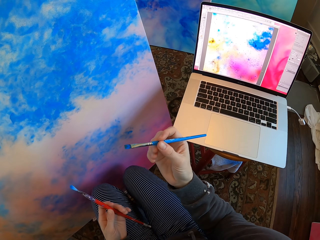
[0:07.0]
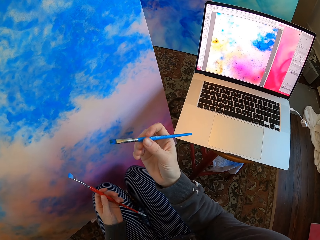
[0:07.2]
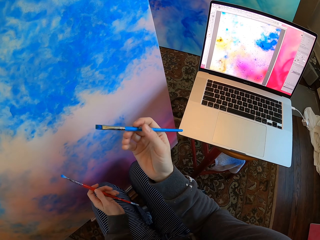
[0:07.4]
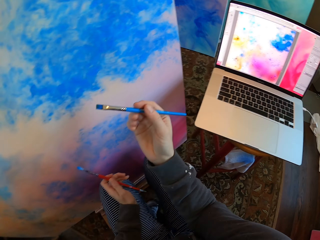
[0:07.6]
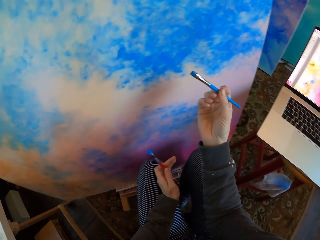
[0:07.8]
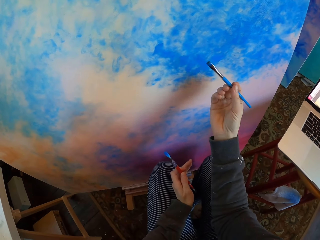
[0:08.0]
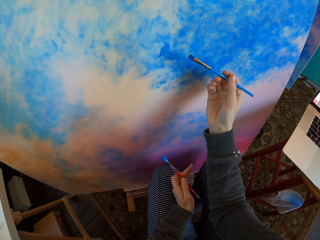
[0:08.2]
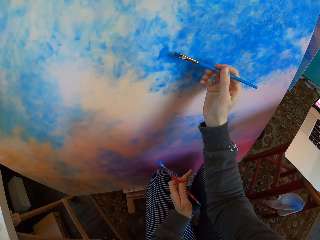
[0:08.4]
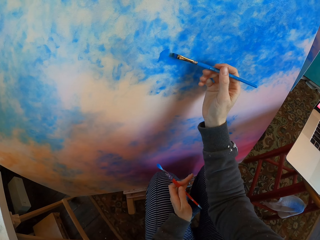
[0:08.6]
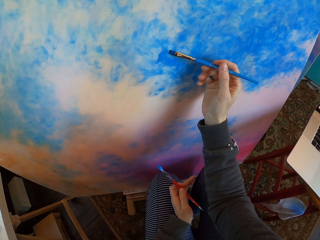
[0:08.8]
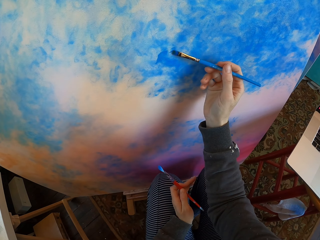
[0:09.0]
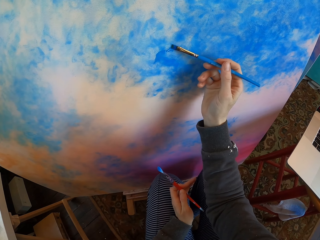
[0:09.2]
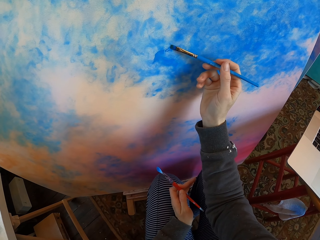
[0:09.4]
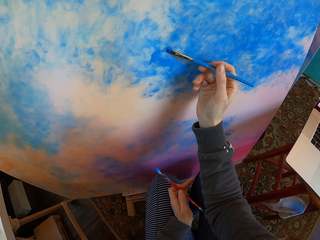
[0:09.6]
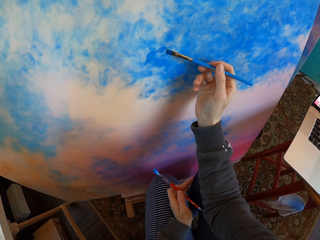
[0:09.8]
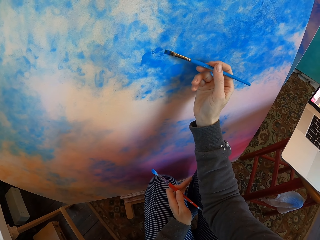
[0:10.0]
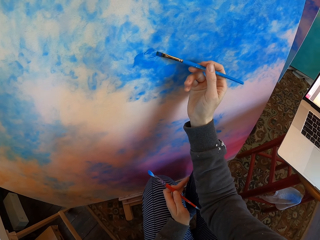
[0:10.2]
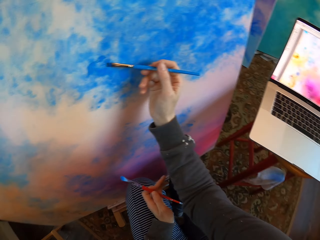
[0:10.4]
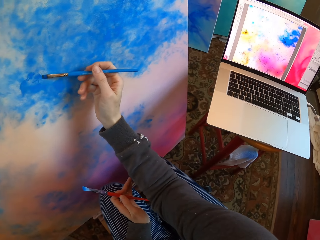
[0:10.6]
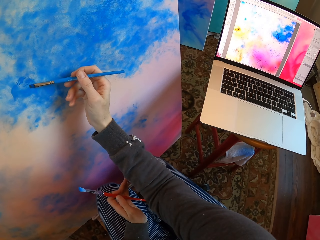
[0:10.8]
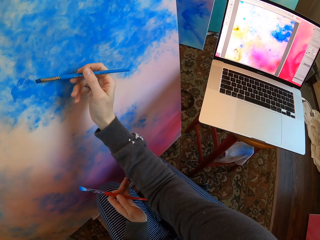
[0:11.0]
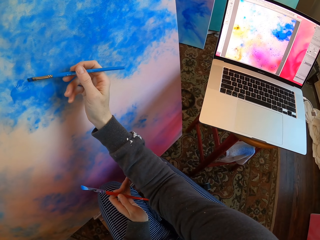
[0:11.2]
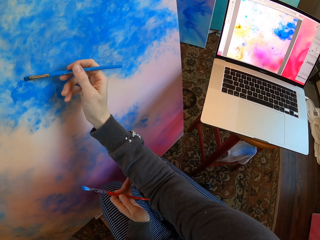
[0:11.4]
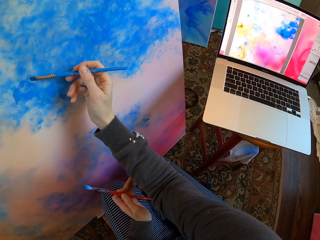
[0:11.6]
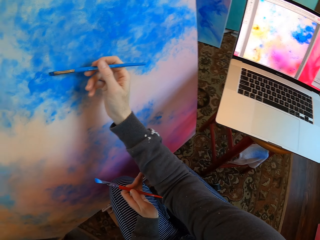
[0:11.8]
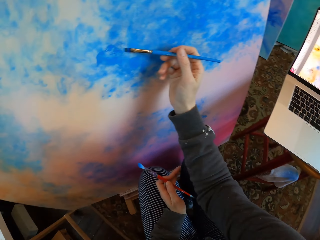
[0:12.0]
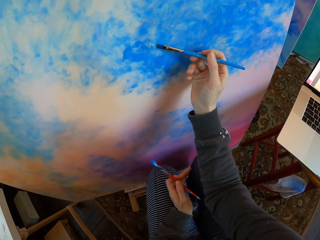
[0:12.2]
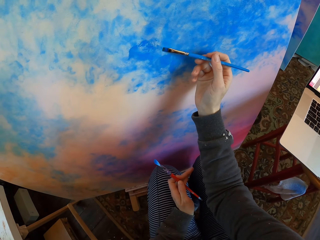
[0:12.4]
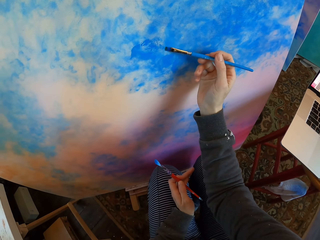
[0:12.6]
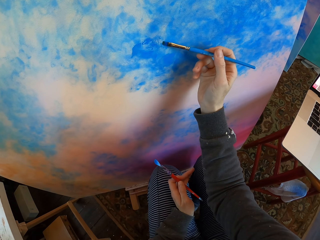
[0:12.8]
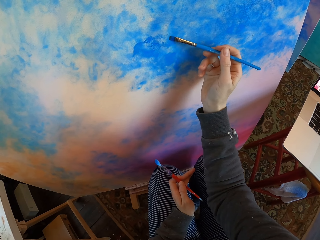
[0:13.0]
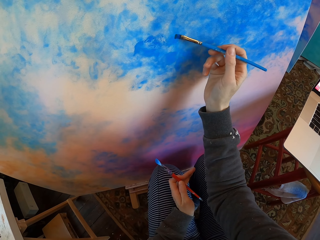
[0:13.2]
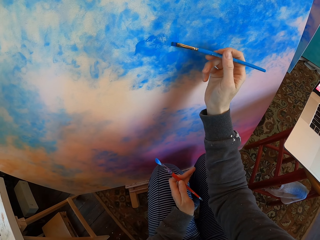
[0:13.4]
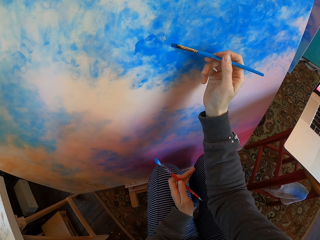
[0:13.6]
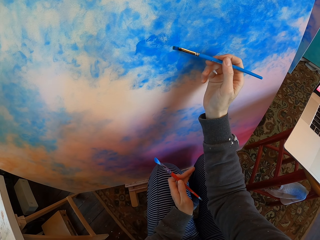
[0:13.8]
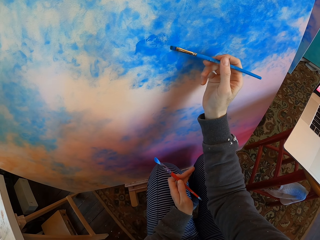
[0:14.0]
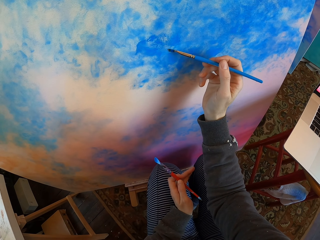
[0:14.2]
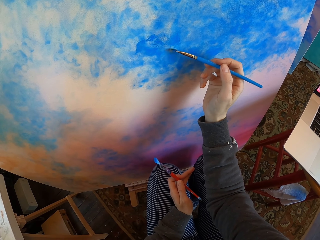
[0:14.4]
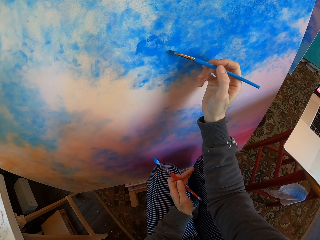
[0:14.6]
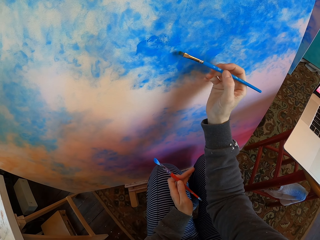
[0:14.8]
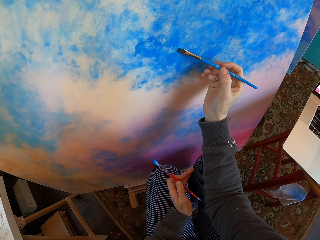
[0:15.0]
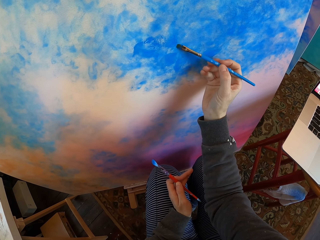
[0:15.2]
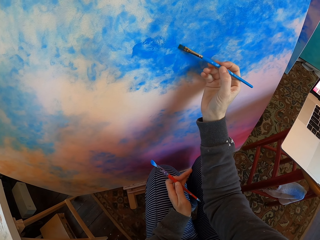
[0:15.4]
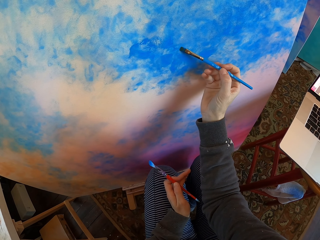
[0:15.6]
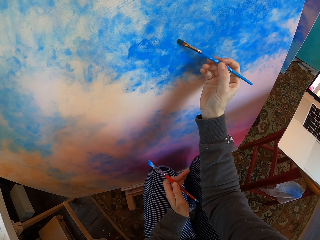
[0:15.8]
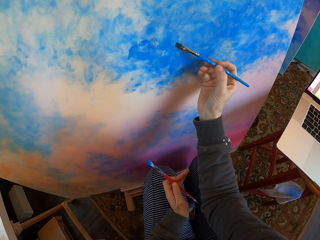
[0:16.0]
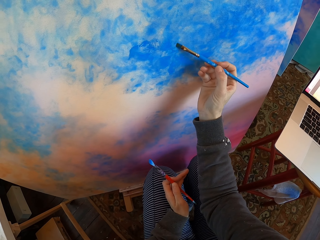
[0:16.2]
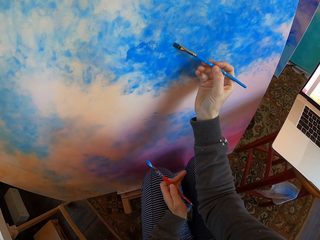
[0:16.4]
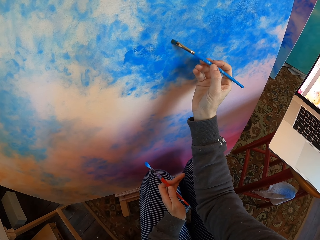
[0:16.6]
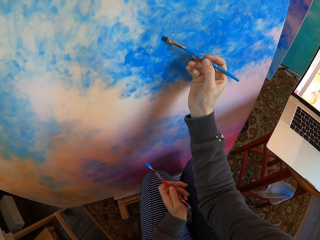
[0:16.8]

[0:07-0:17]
The camera wearer paints the manila paper or board on the floor with a paint brush or drawing color brush. They turn to the side. They color the board with the drawing color brush.

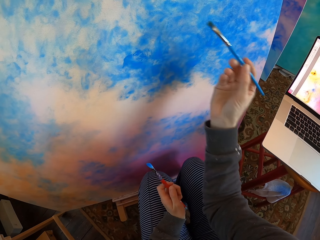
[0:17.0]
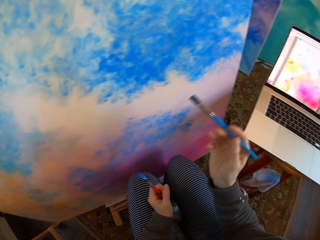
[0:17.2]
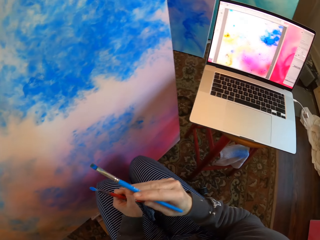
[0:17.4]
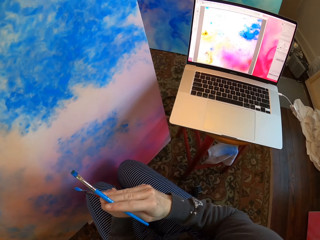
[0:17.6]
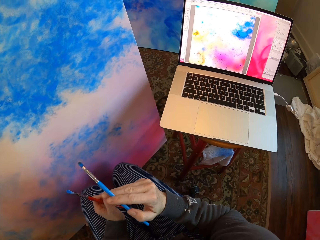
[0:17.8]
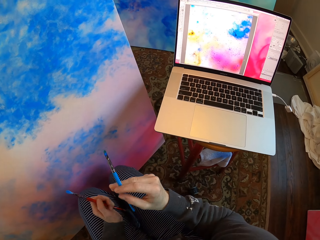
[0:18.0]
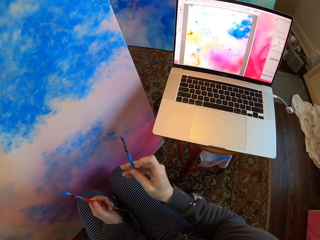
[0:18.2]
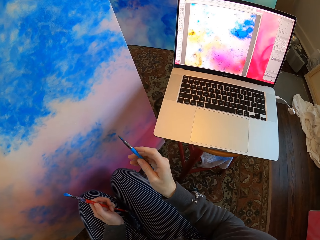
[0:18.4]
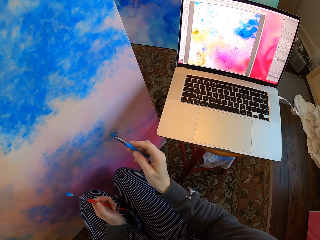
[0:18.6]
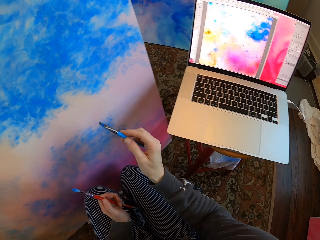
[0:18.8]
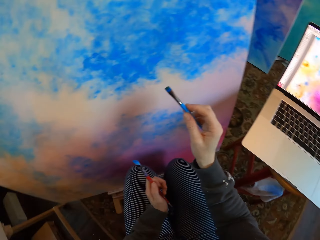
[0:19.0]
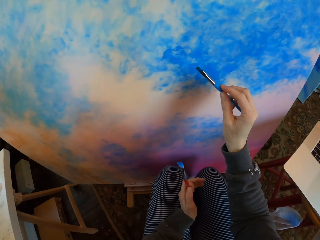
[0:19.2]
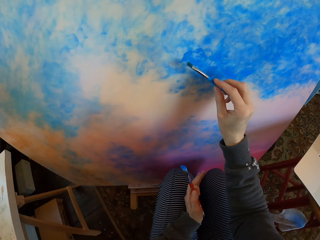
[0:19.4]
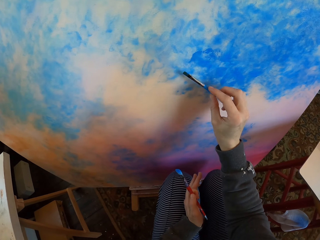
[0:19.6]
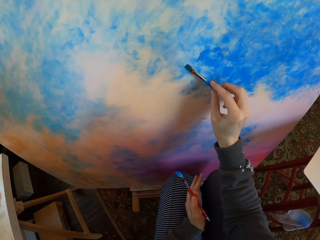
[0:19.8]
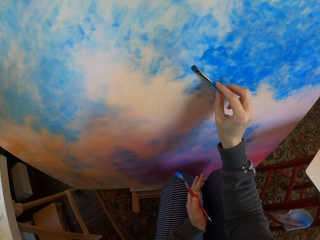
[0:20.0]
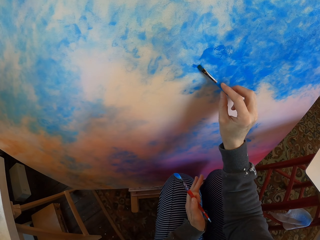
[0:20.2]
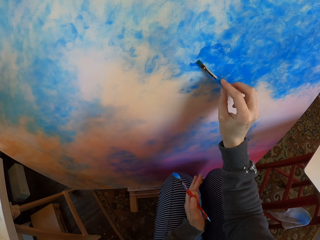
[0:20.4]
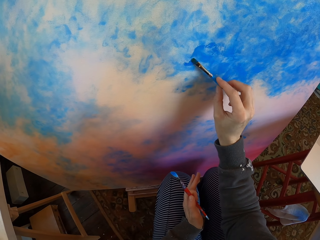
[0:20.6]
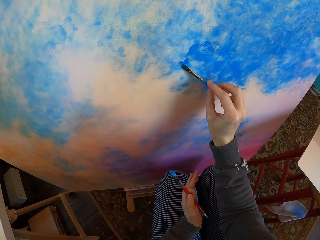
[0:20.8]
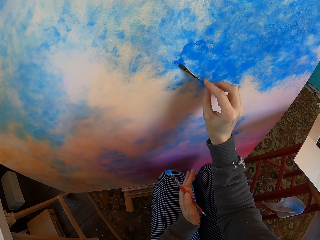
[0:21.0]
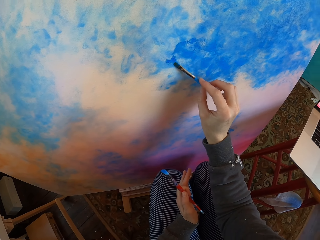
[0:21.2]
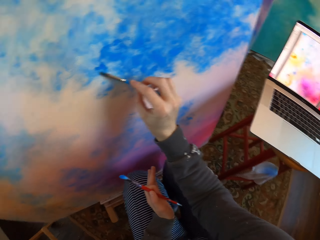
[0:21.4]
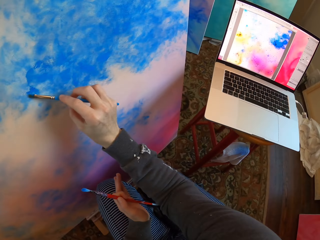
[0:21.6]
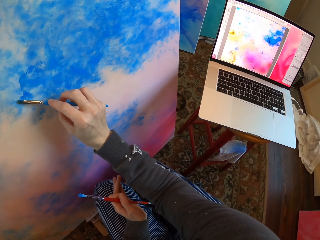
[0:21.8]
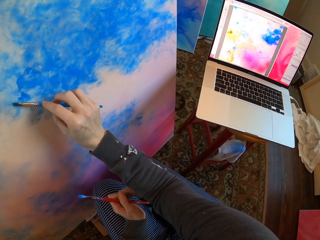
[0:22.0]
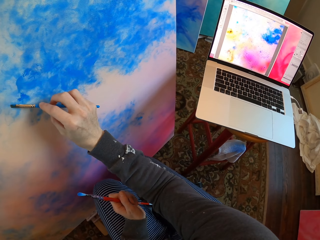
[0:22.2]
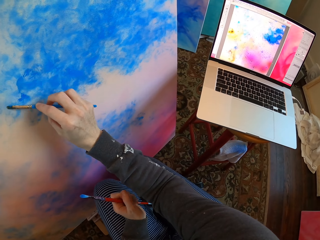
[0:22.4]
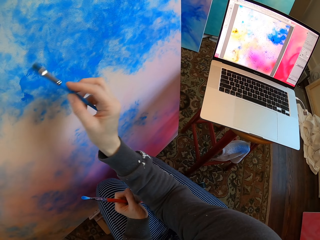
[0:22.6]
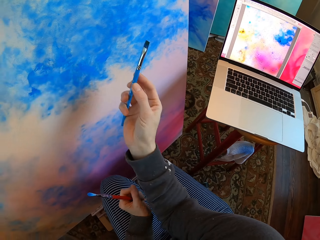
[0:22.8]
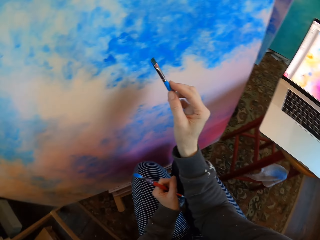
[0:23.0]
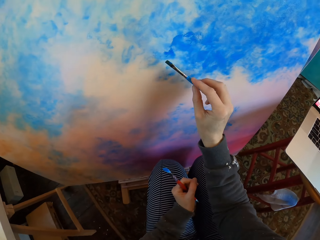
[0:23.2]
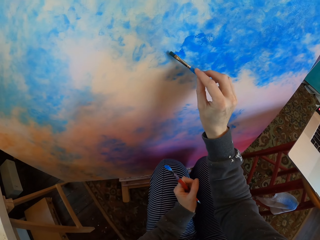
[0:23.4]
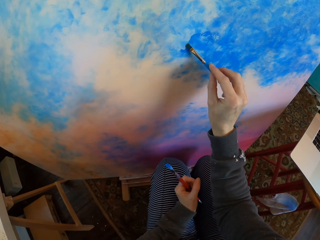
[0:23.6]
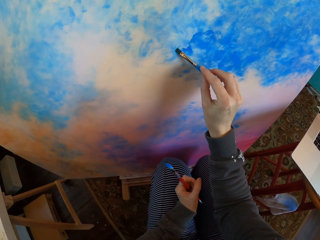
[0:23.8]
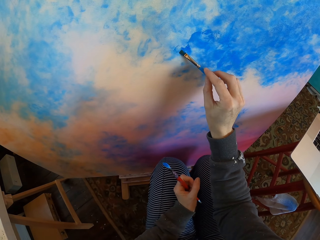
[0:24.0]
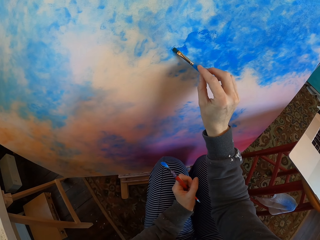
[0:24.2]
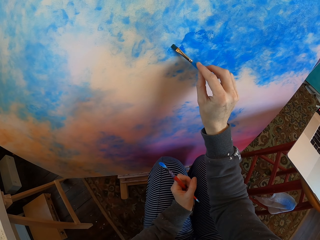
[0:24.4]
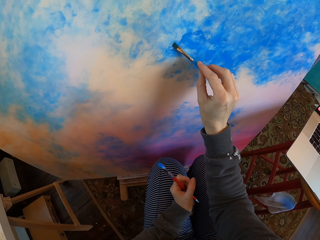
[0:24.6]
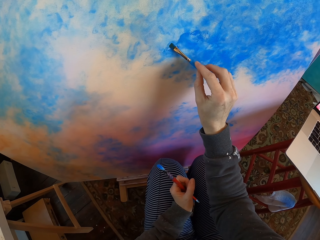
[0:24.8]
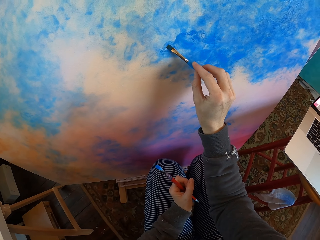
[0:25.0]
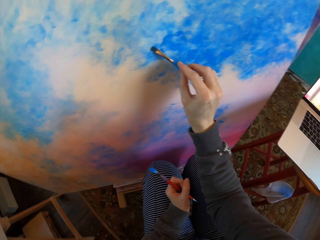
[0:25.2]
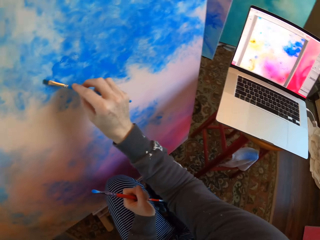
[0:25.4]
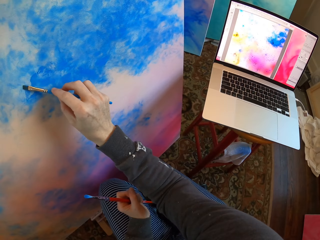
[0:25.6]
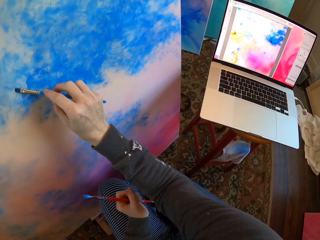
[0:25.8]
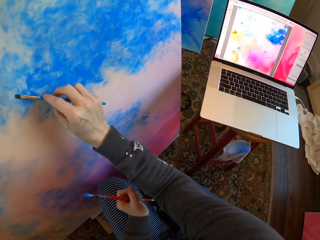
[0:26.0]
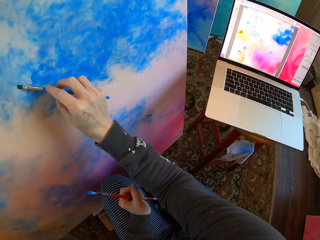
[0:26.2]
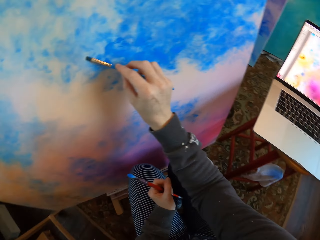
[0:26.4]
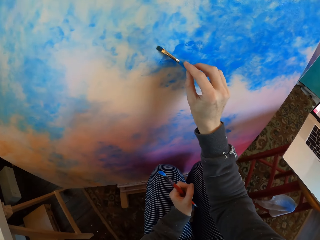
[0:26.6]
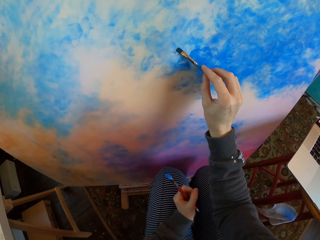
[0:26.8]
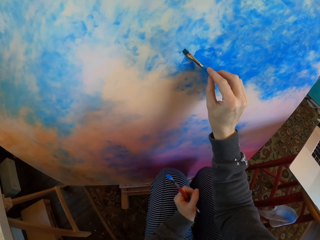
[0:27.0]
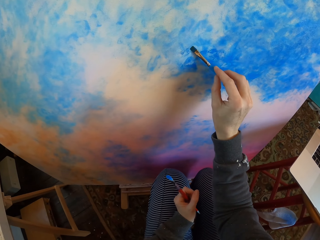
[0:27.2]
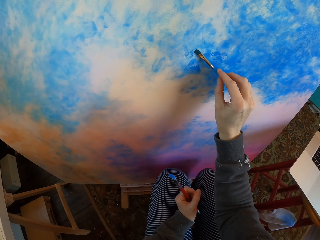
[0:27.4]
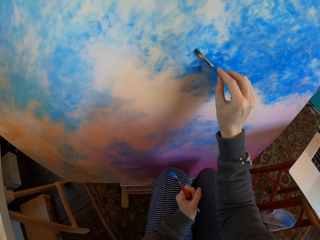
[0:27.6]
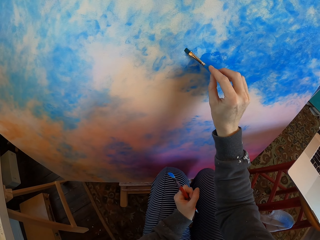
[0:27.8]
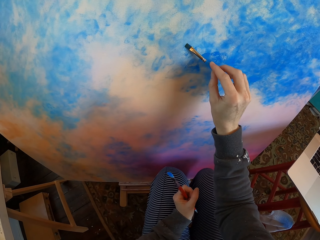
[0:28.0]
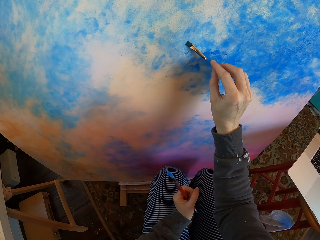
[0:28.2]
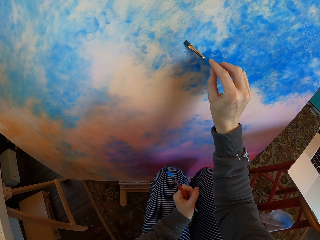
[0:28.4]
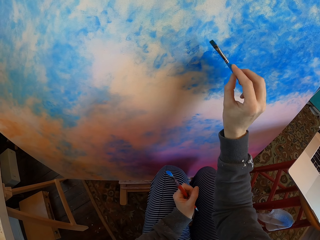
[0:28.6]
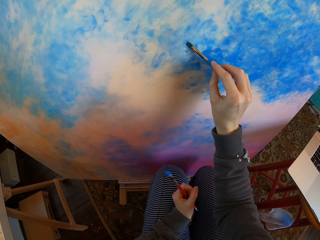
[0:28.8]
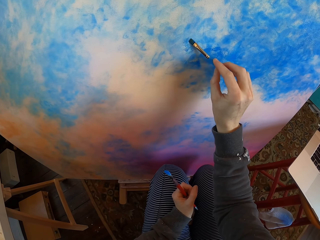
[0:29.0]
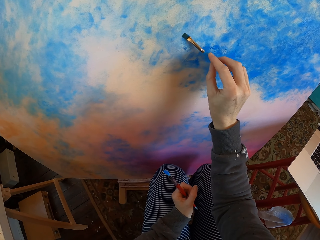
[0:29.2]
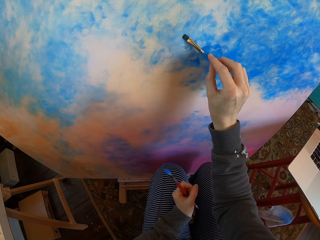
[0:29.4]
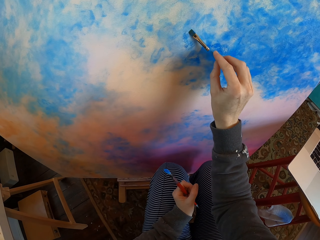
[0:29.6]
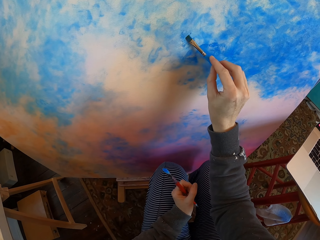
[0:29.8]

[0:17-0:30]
The camera wearer holds the paint brush with his hands. He turns to the side. He paints the manila paper or board on the floor with the paint brush or drawing color brush. He turns to the side. He colors the board with the drawing color brush. He turns to the side. He colors the board with the drawing color brush. He turns to the side. He colors the board with the drawing color brush.
